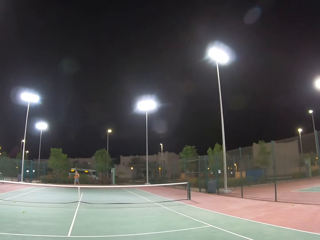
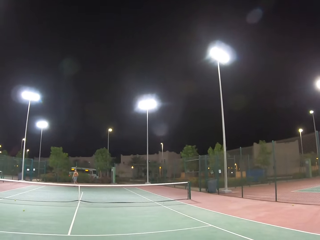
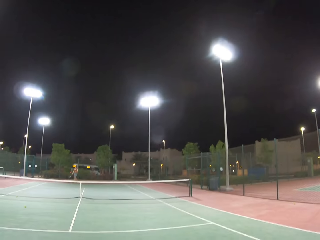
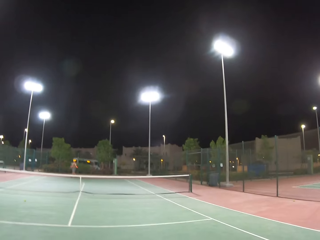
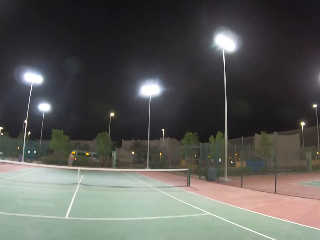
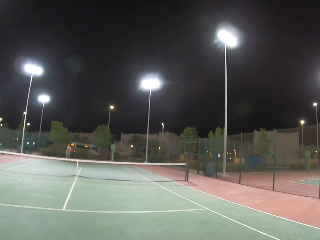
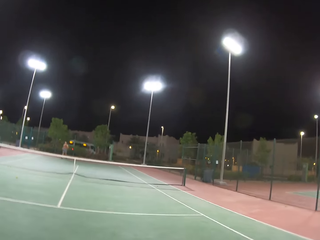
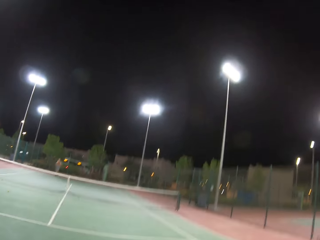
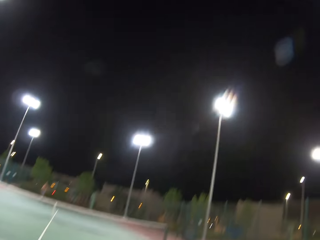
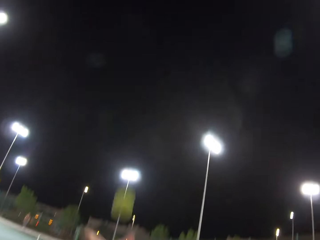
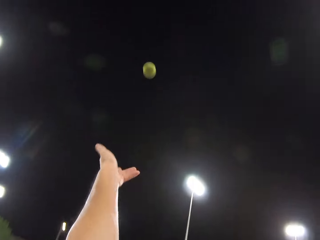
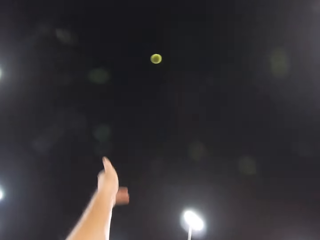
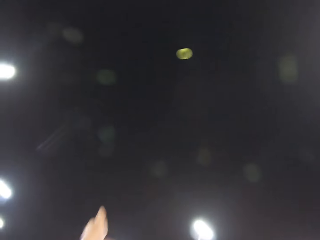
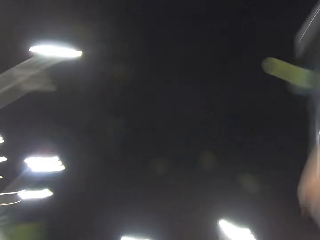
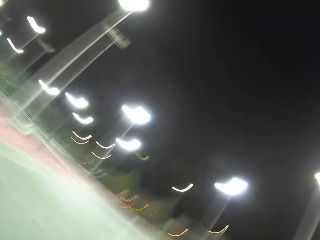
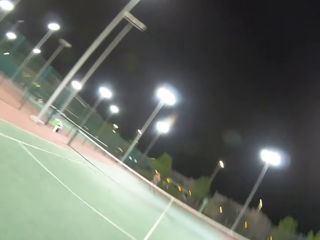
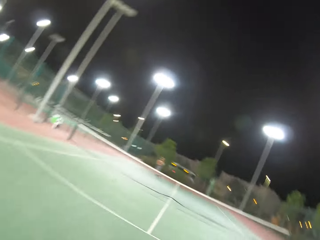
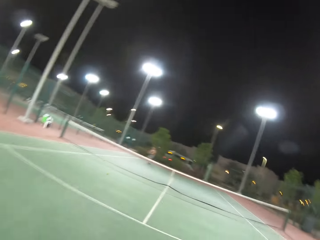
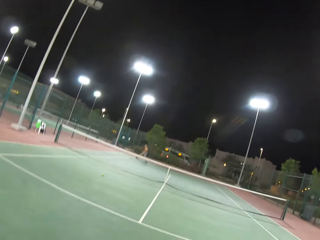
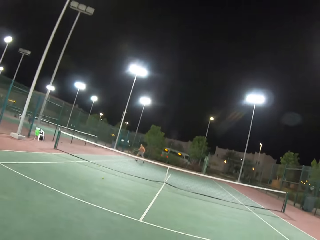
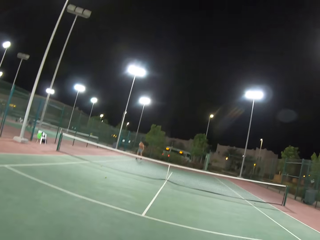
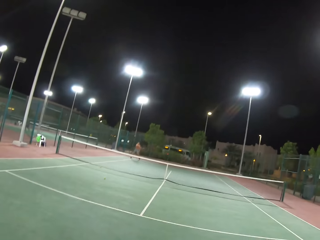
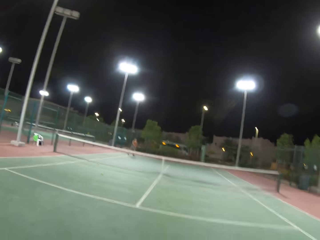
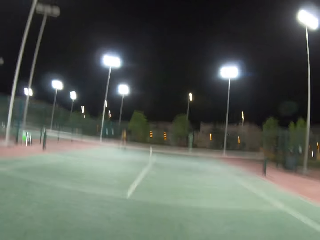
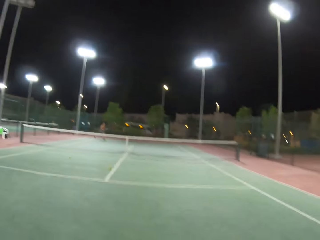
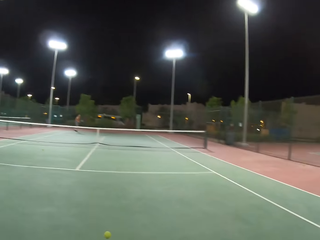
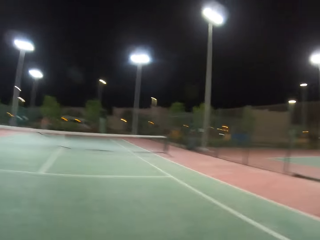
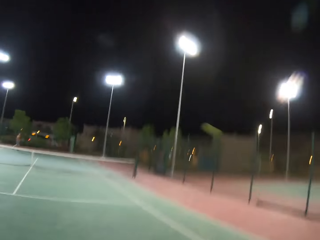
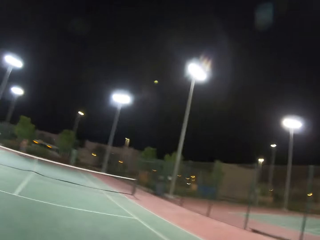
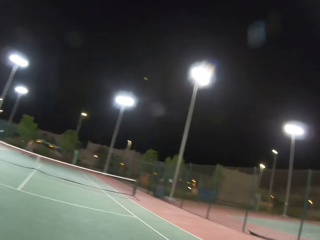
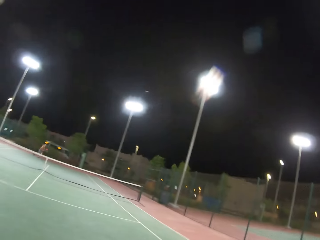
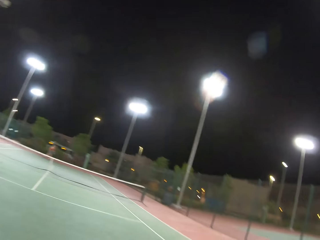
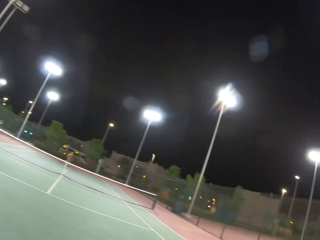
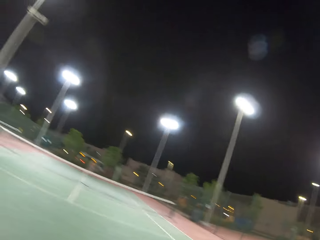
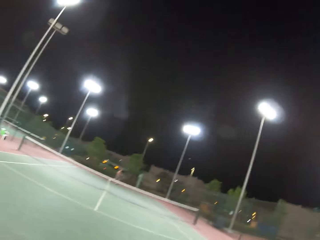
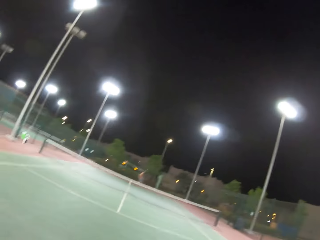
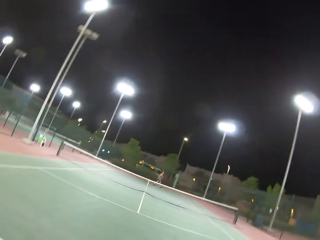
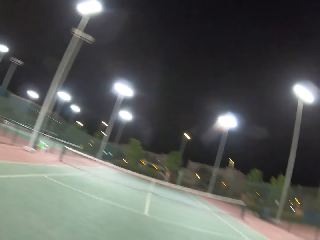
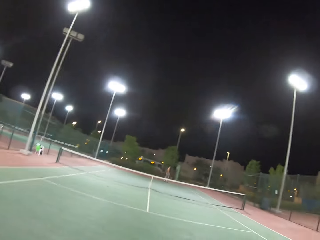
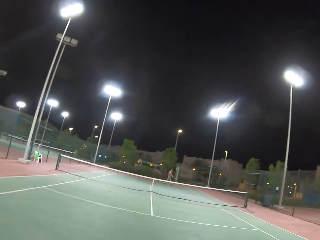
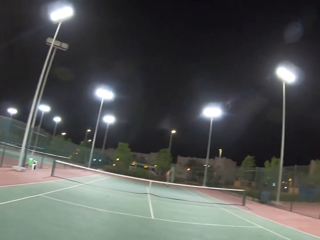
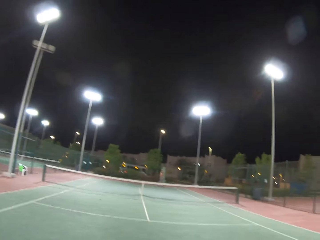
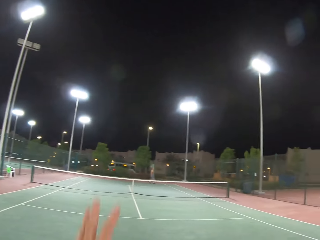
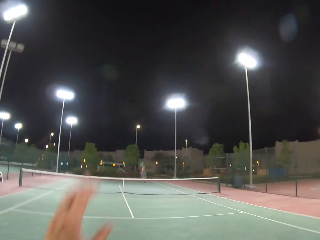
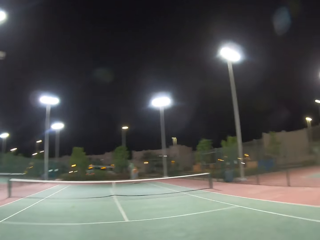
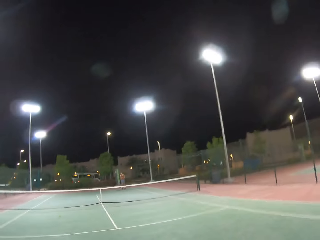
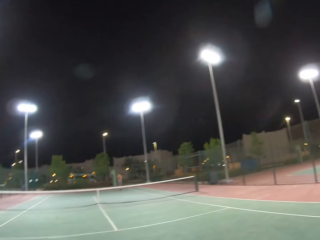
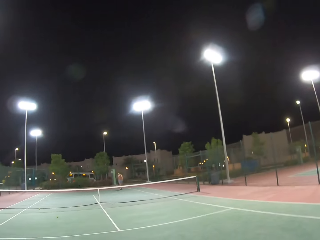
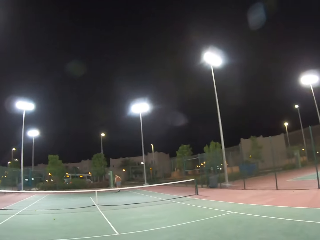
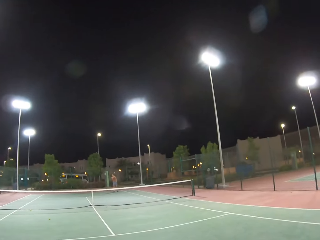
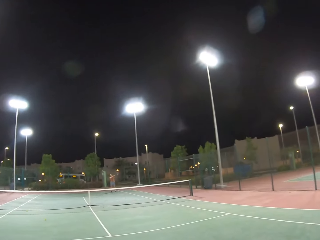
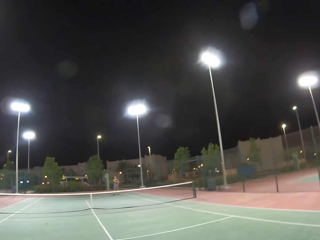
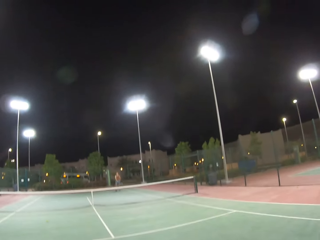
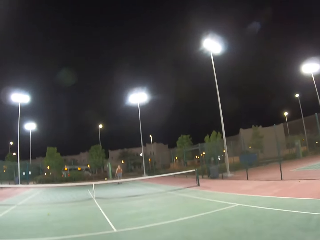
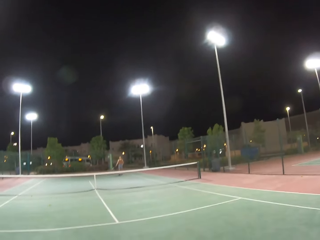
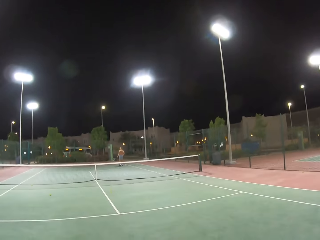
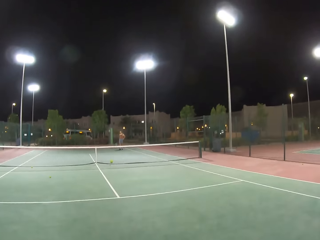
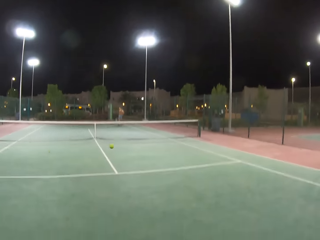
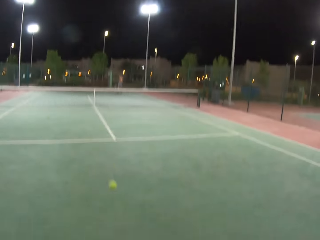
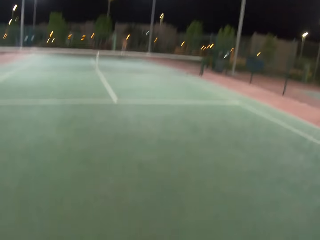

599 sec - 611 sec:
The camera wearer plays tennis or badminton with a man. The man walks around the tennis court. The camera wearer moves a hand. The man throws a tennis ball.

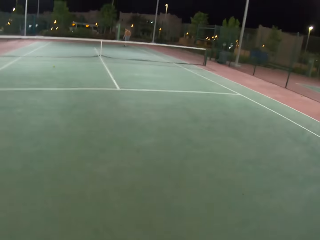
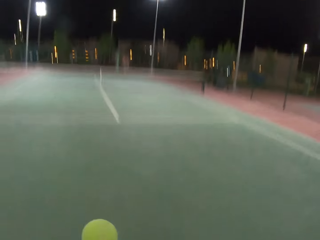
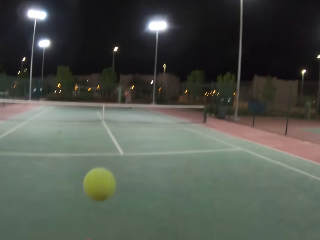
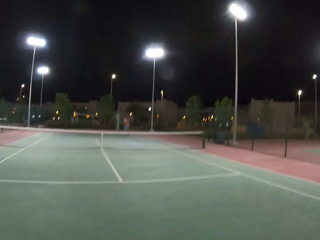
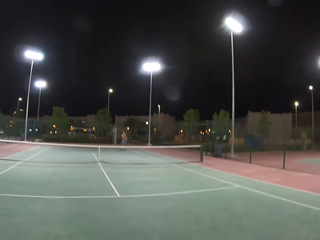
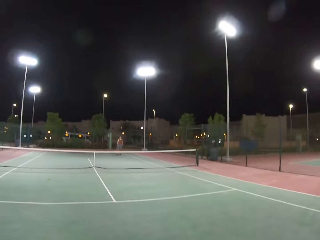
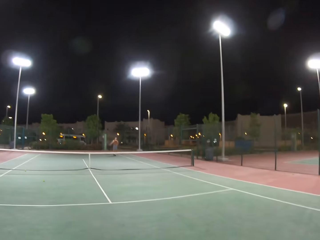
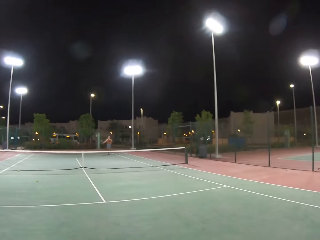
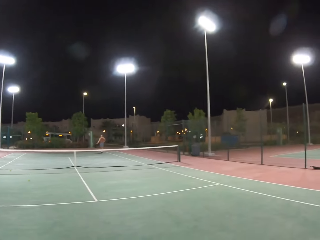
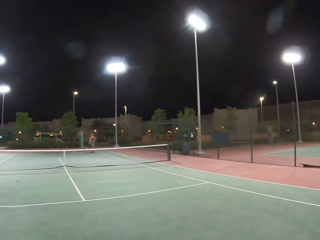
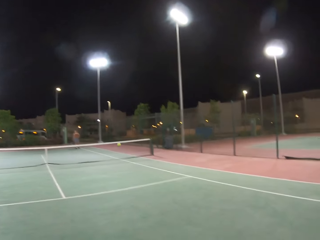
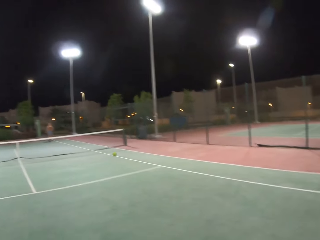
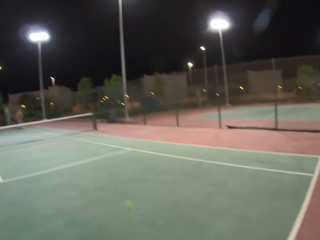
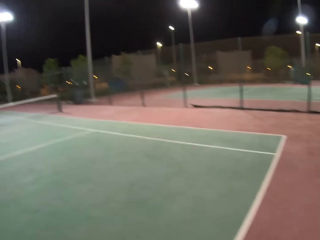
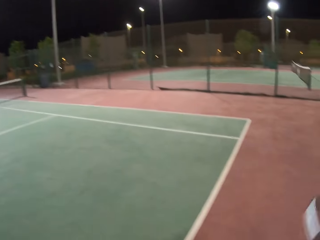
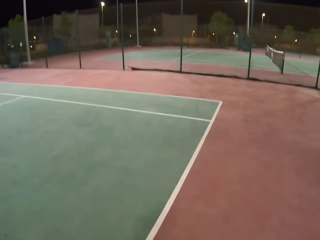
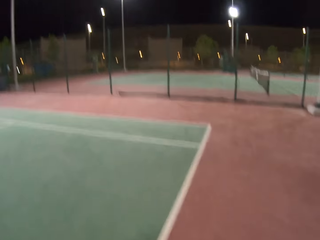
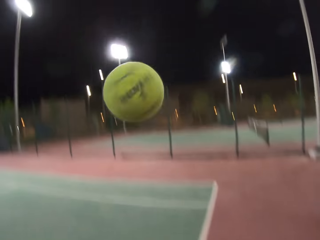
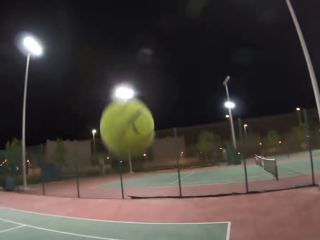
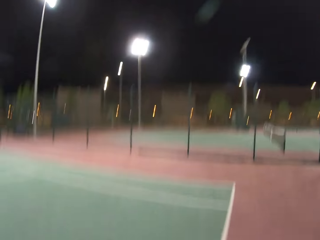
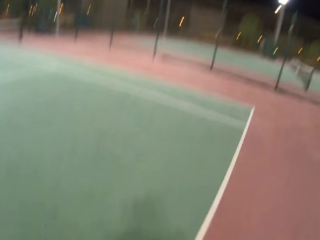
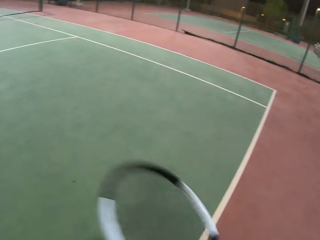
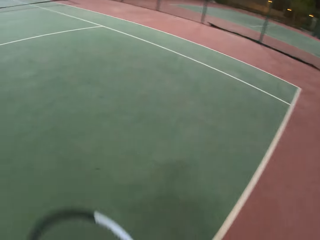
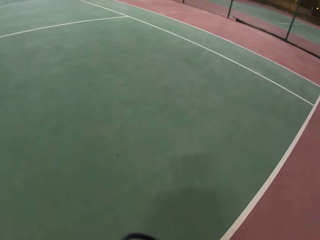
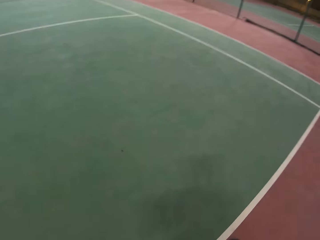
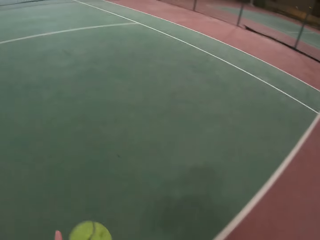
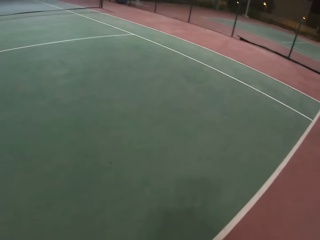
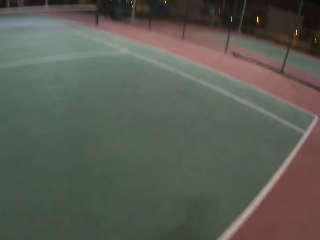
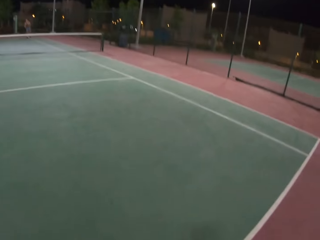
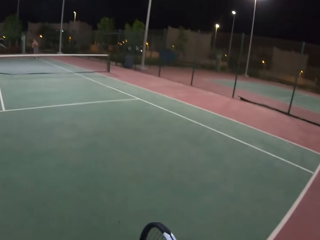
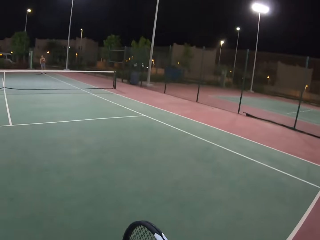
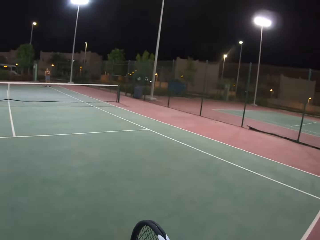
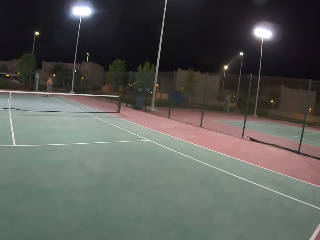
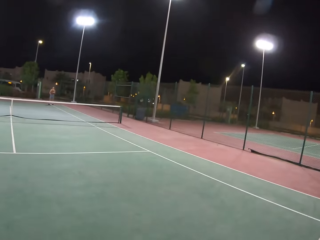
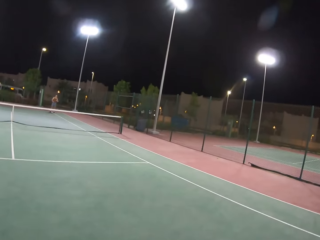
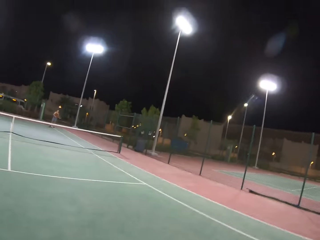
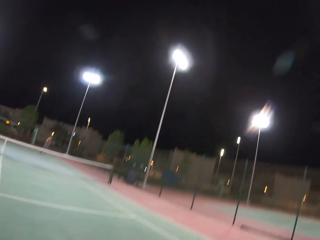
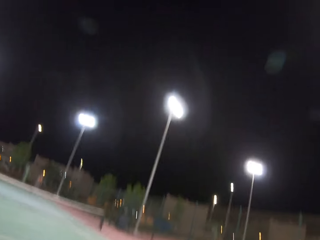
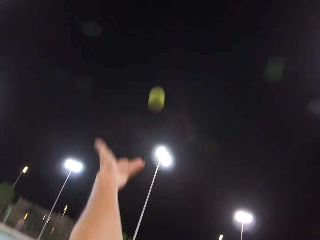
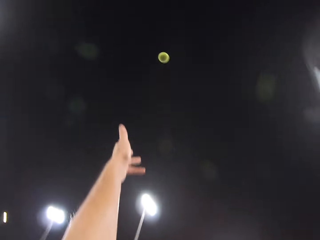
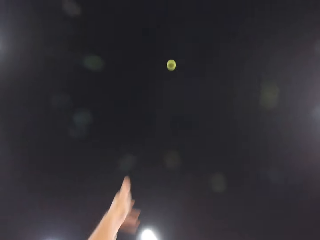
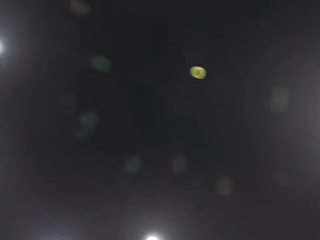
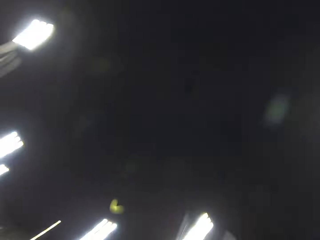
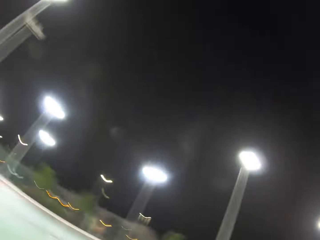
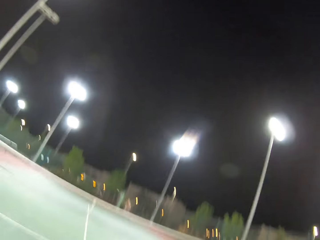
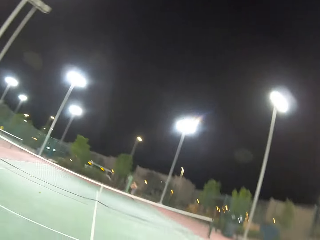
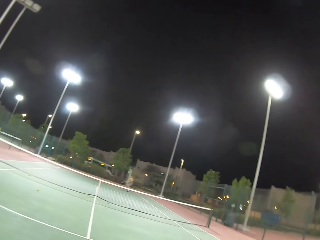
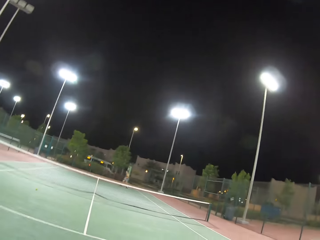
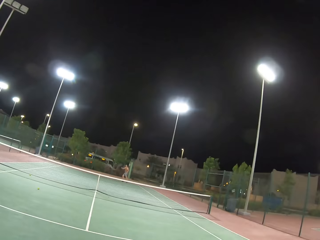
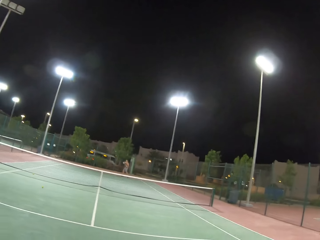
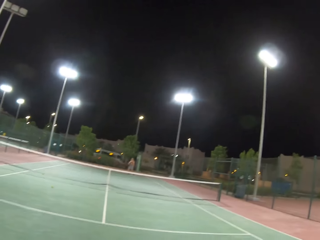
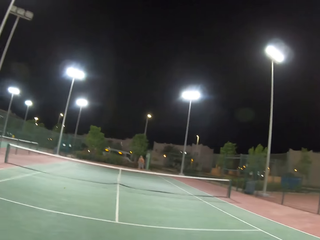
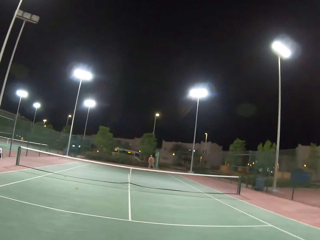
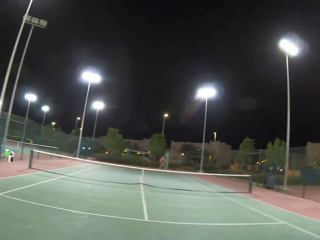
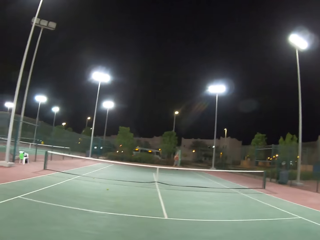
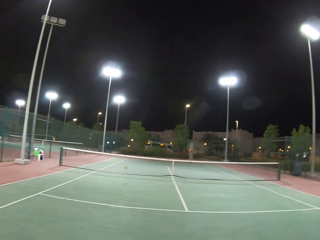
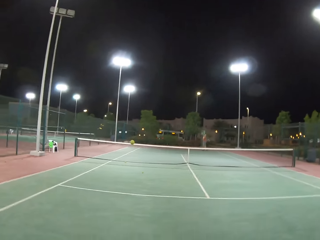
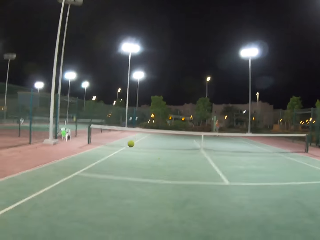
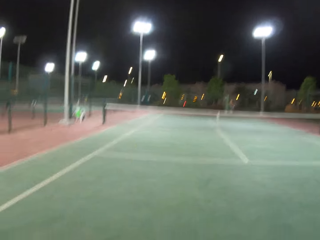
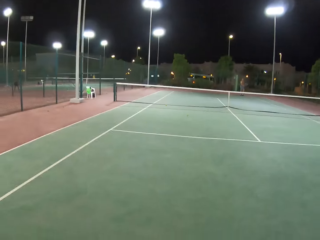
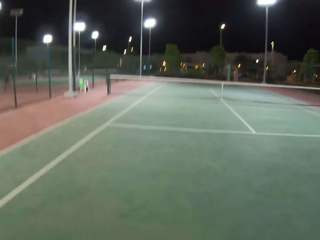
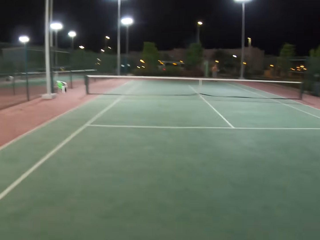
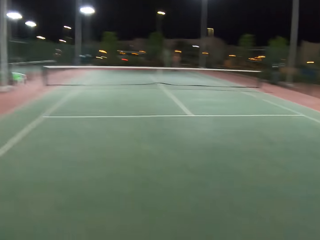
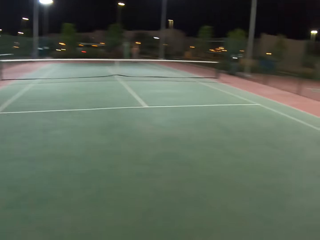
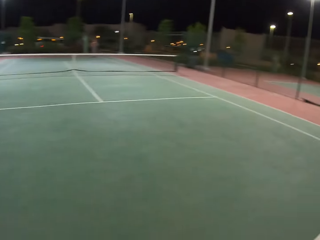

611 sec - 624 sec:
The camera wearer dribbles a tennis ball. A man throws the tennis ball. The camera wearer dribbles the tennis ball. The man stands in the tennis court. The camera wearer plays tennis with the man.
